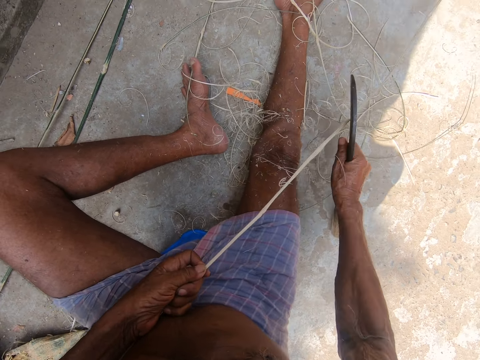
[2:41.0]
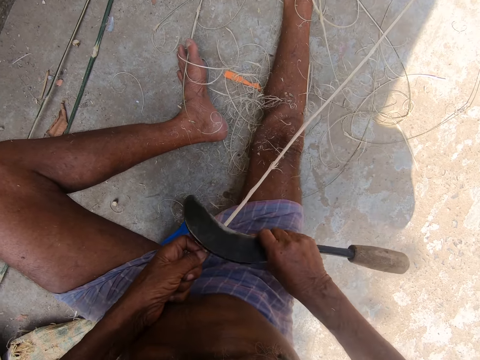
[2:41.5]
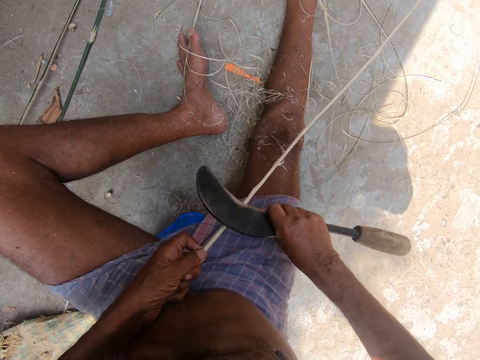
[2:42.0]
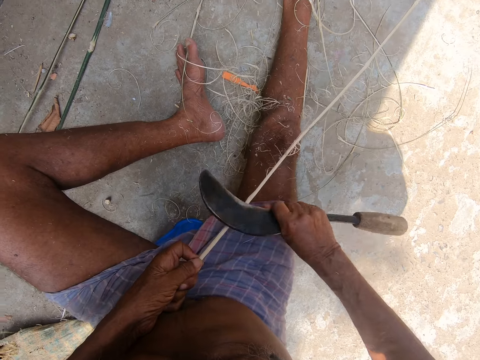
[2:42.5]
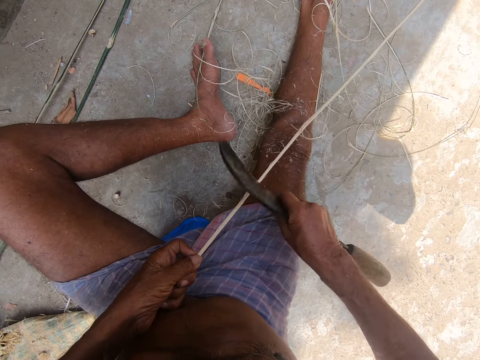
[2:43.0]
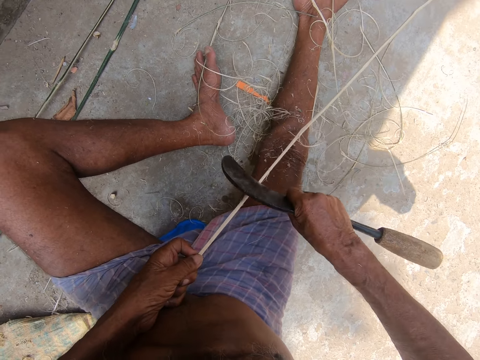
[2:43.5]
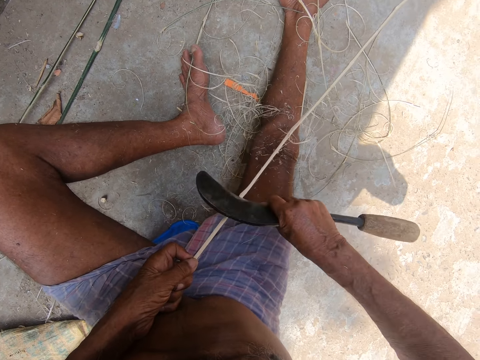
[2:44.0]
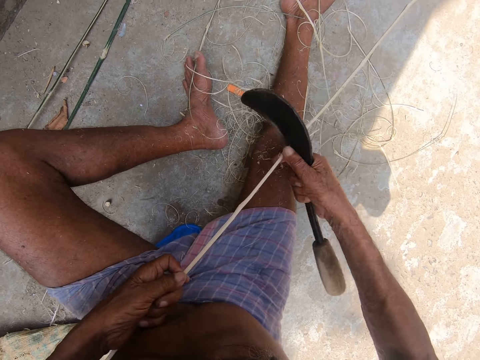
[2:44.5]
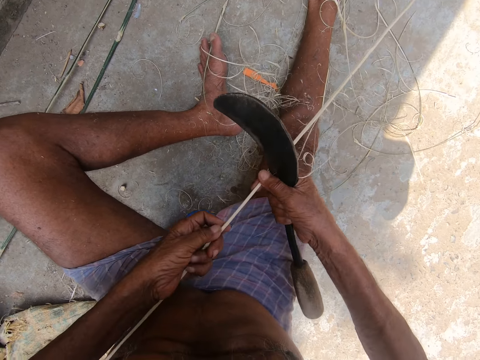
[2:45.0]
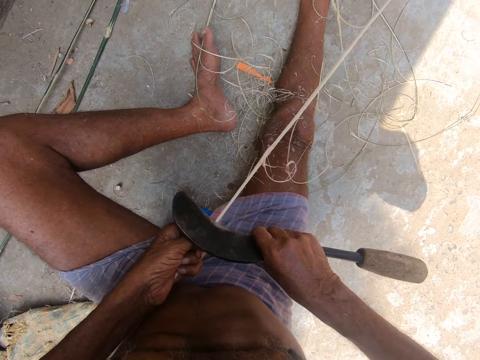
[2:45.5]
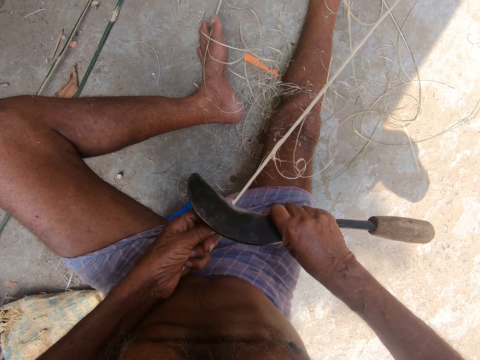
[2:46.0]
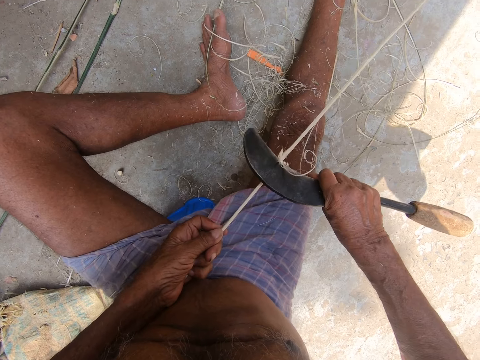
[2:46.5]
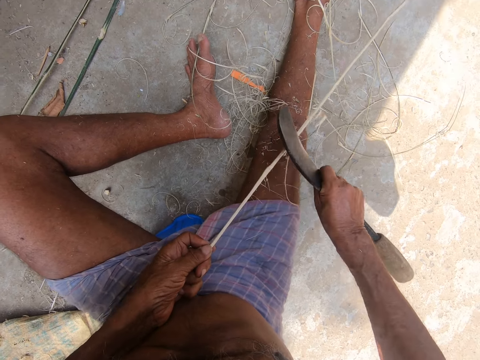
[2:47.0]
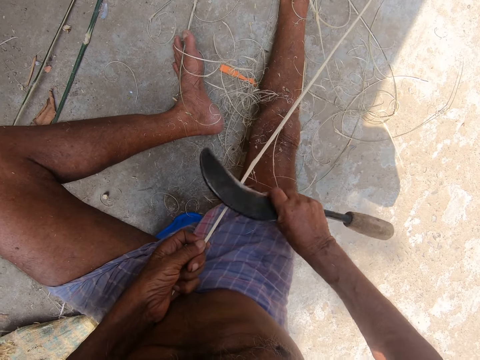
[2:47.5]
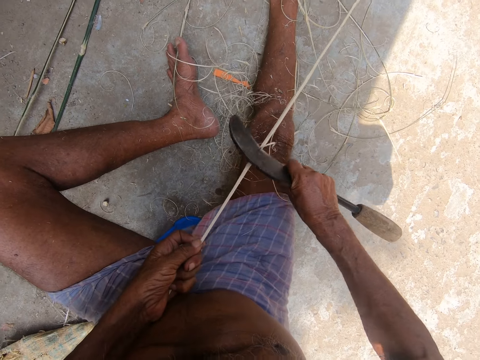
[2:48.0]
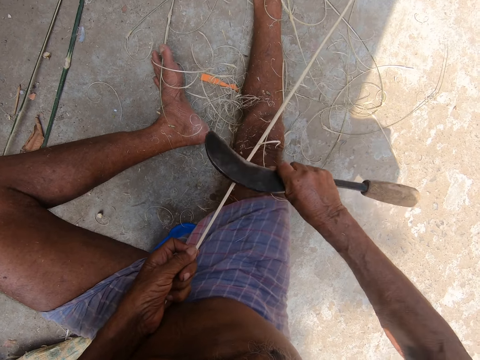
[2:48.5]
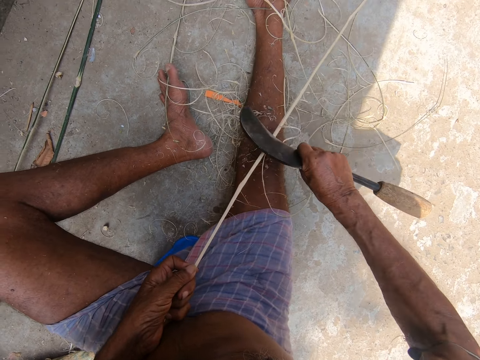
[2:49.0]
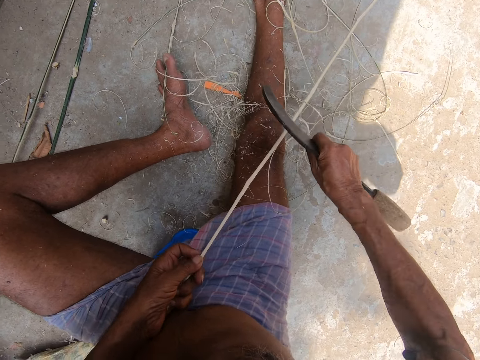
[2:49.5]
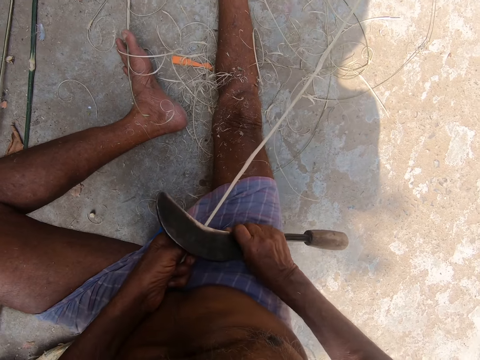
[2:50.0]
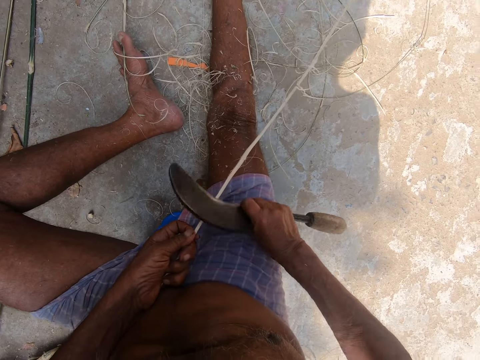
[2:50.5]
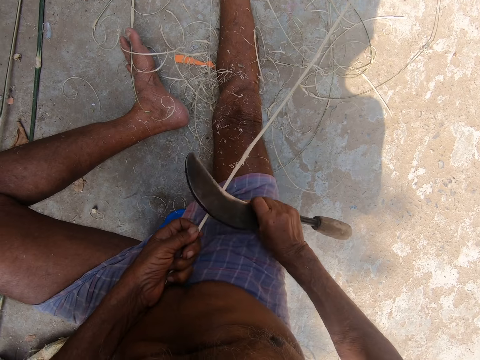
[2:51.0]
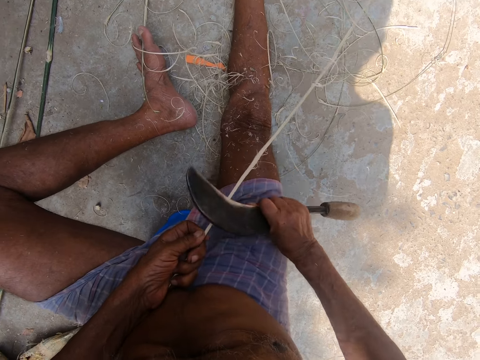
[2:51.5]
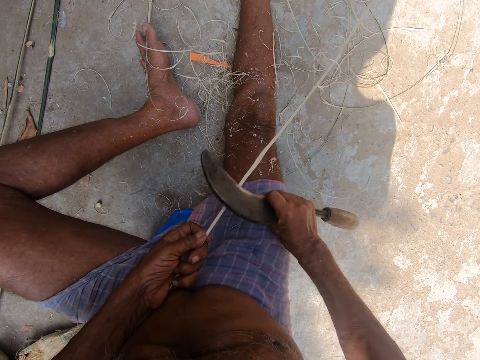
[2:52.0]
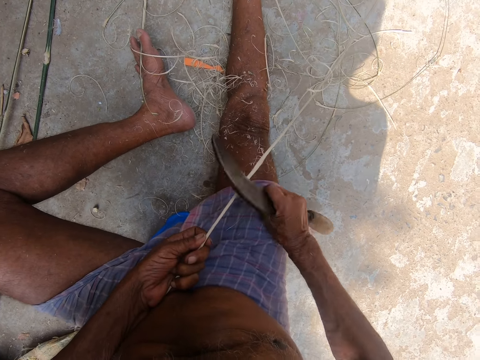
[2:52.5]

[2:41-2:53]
The camera wearer nips the bamboo stick with the right hand. They sharpen the bamboo stick with a sickle.

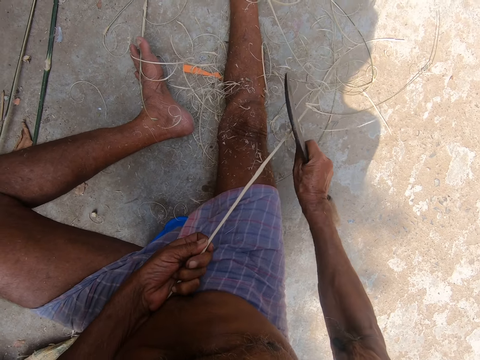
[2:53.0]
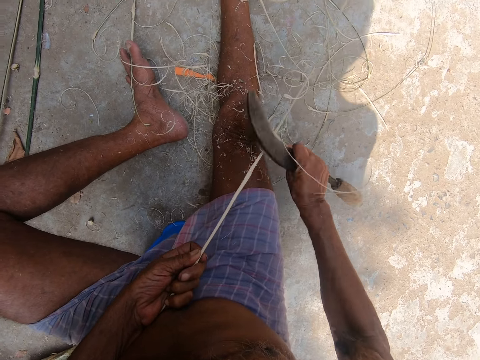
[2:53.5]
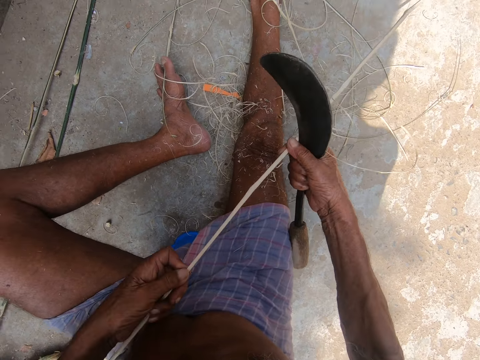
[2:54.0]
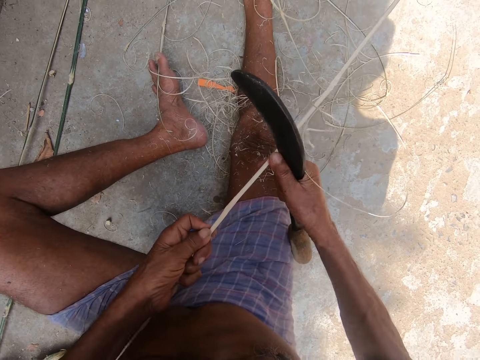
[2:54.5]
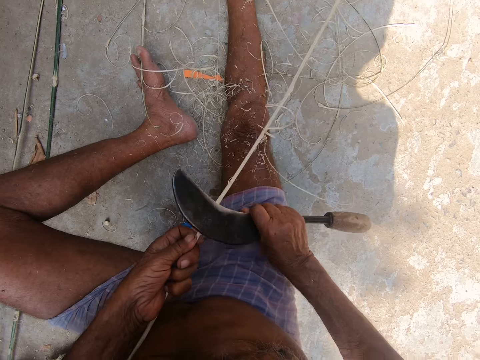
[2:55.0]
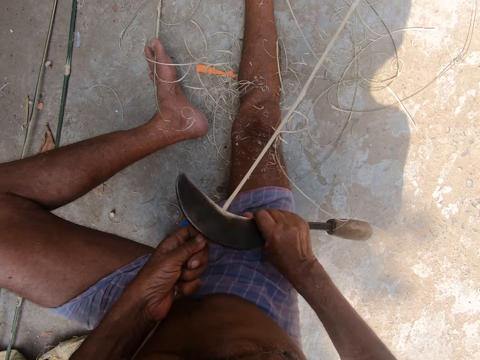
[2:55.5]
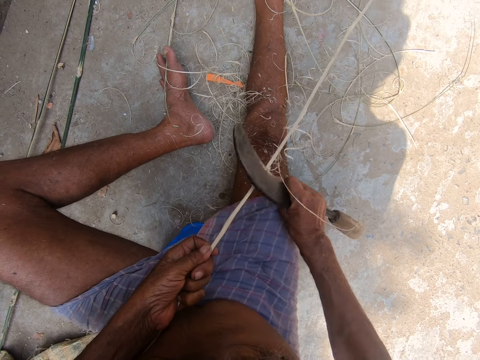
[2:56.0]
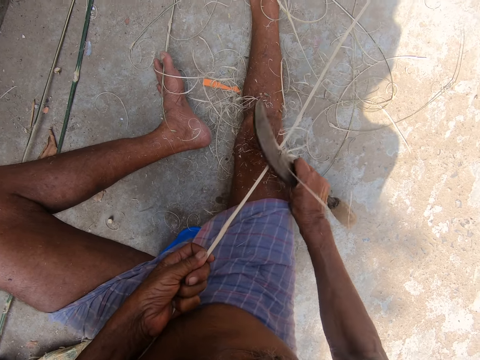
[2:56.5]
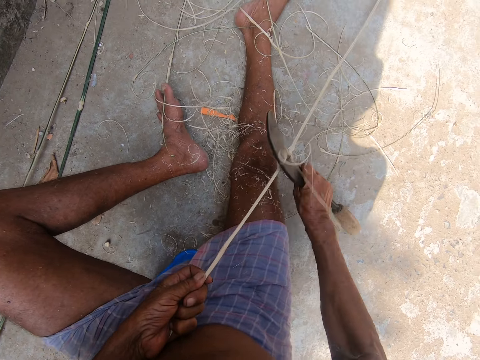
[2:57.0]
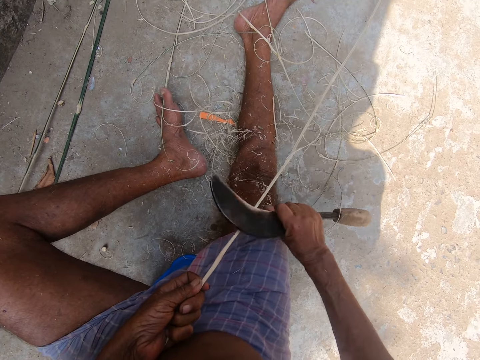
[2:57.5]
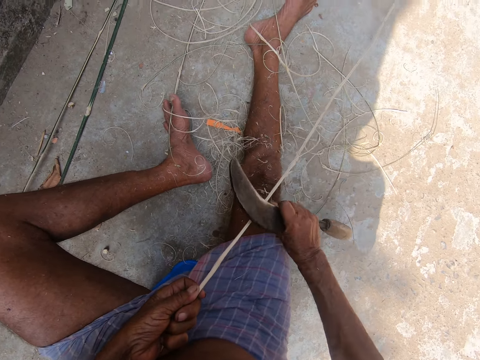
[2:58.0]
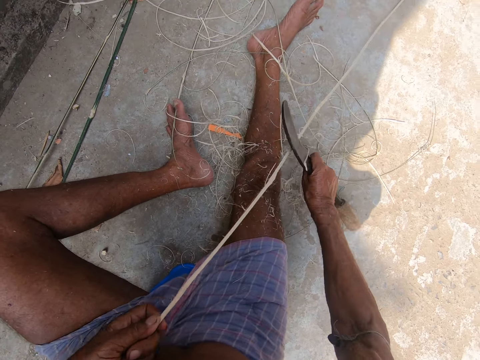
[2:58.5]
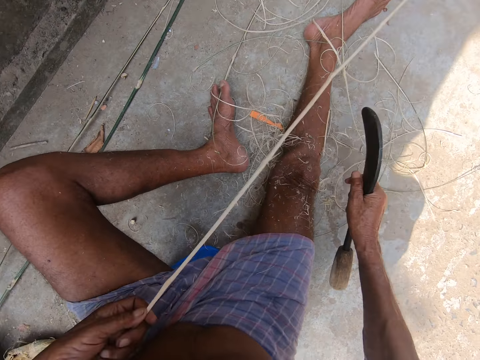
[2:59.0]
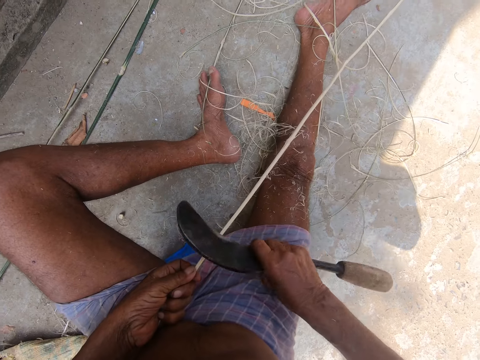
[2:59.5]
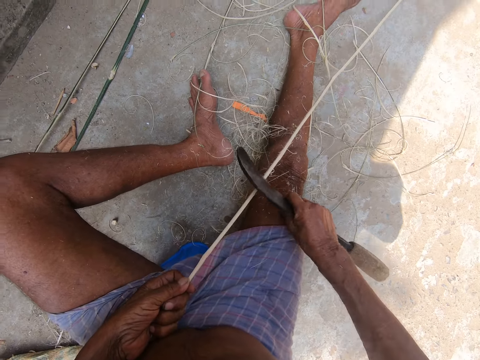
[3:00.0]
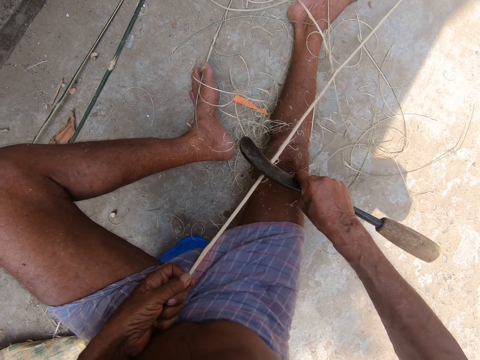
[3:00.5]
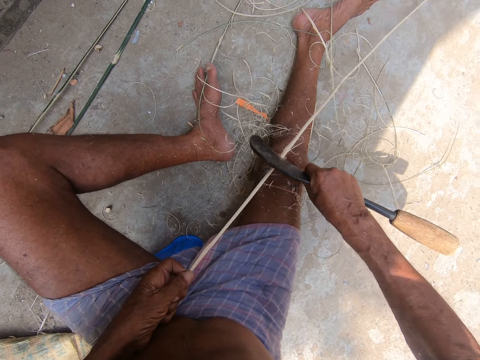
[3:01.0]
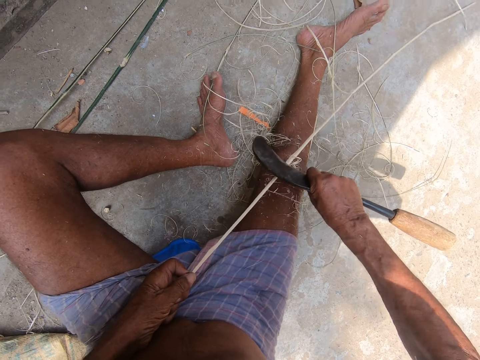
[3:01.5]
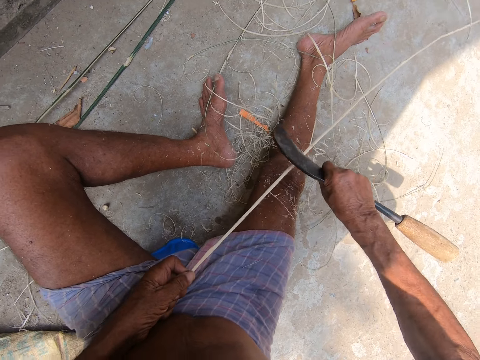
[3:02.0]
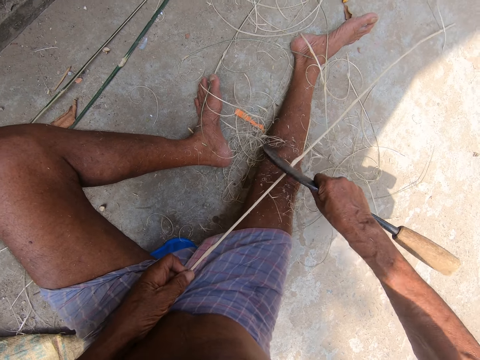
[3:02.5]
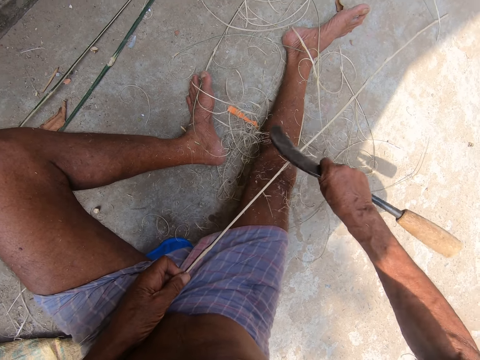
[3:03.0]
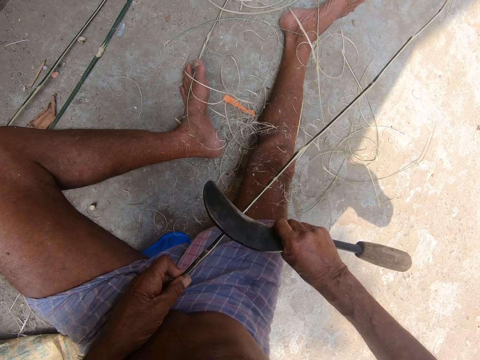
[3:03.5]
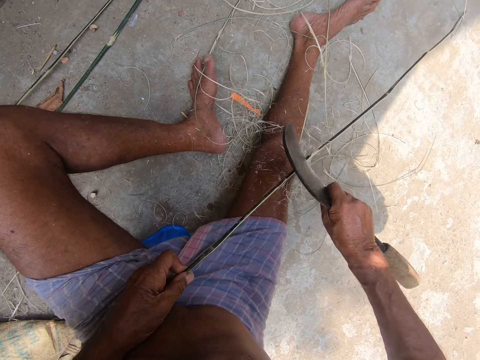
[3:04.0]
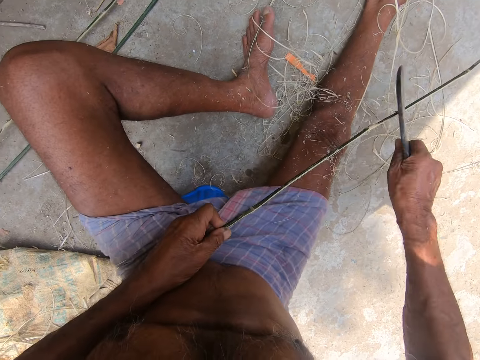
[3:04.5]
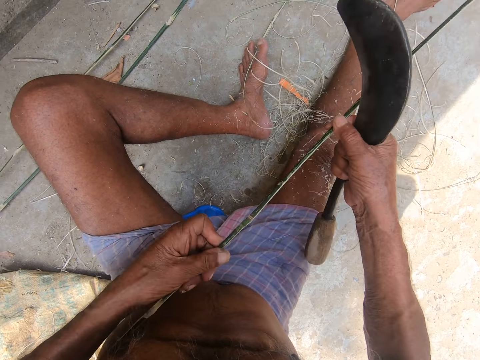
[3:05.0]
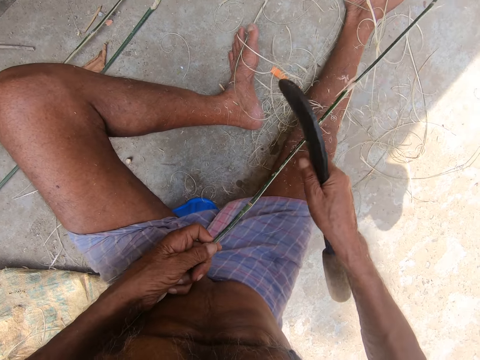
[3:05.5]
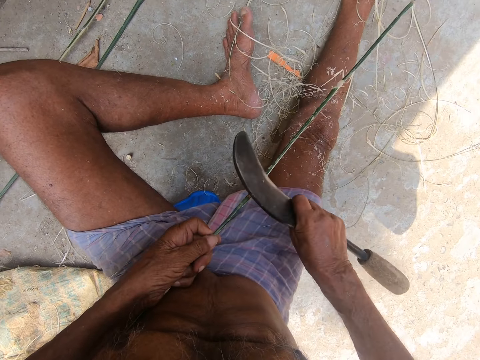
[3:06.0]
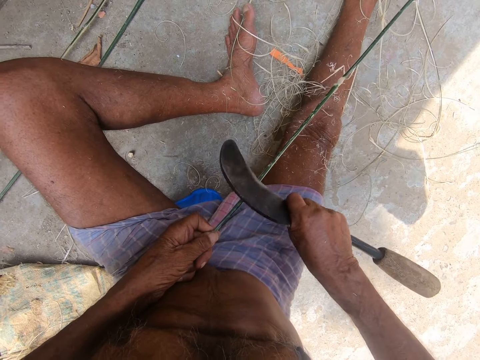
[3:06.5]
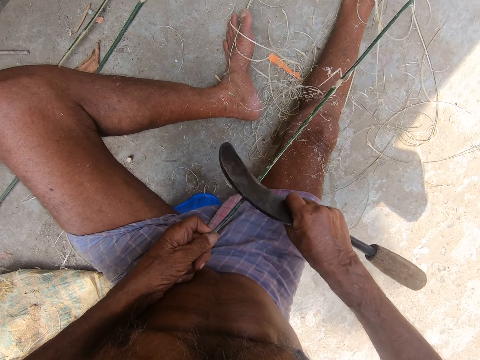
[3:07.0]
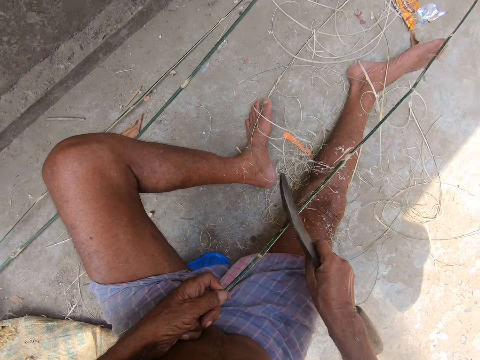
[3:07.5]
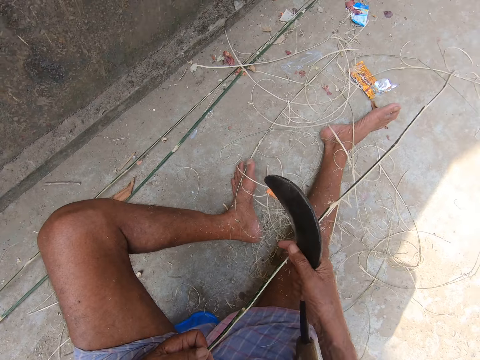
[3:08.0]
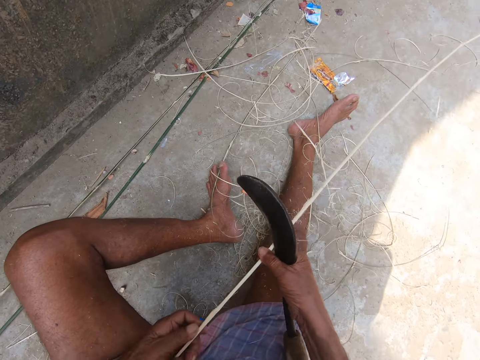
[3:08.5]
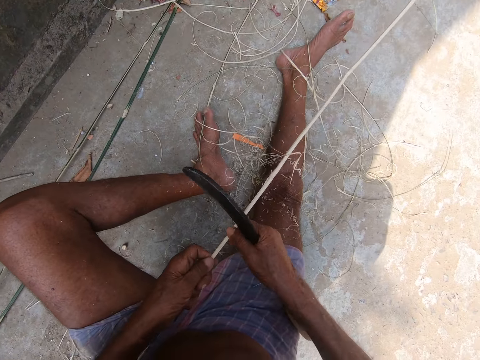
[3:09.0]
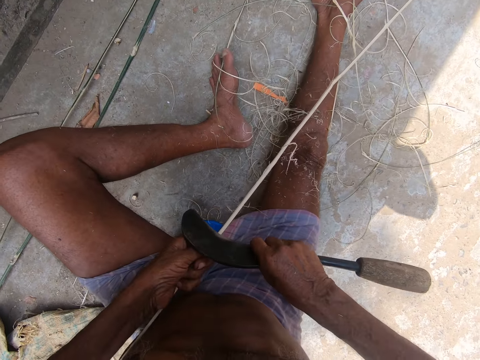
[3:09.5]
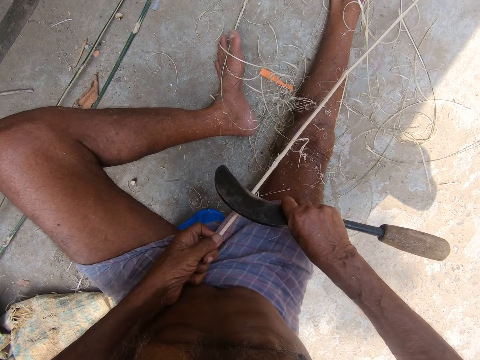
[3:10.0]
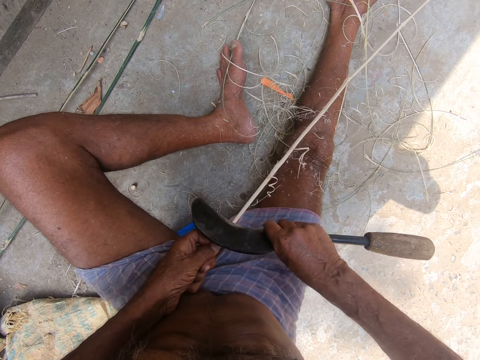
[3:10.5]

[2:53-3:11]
The camera wearer stares at the bamboo stick in their hands. They sharpen the bamboo stick with a sickle. They remove the sickle from the bamboo stick with the right hand. They sharpen the bamboo stick with the sickle. A person talks. The camera wearer stares at the bamboo stick in their hands. They sharpen the bamboo stick with the sickle. The person talks. The camera wearer nips the bamboo stick with the right hand. They sharpen the bamboo stick with the sickle.
